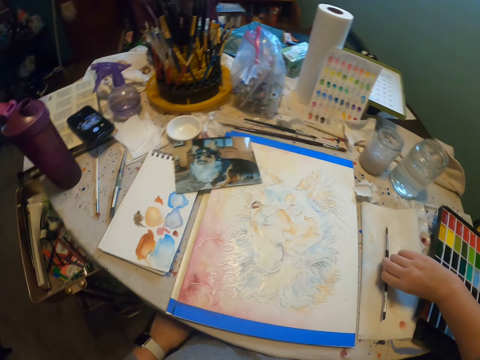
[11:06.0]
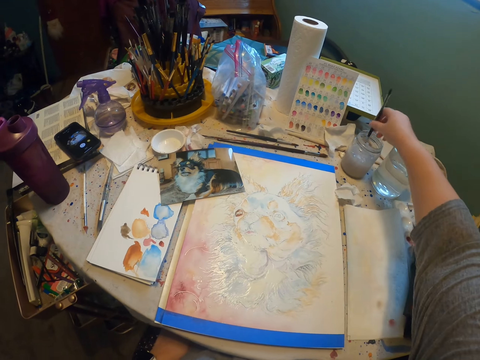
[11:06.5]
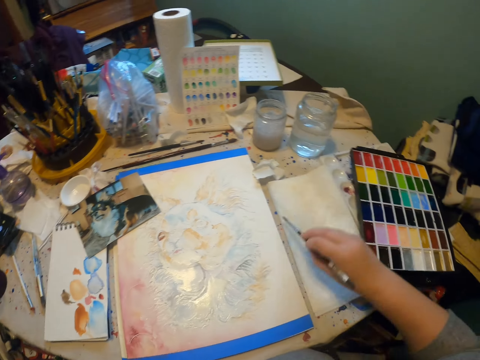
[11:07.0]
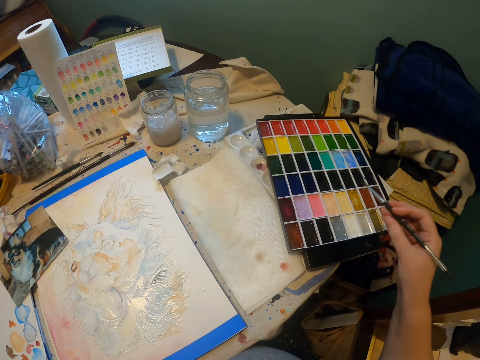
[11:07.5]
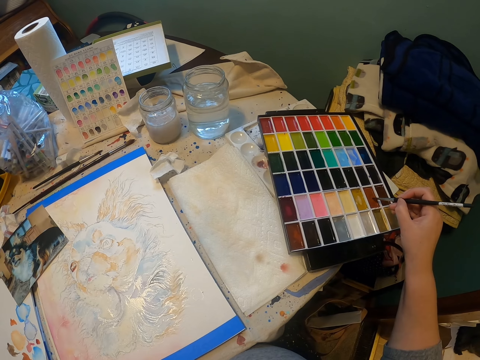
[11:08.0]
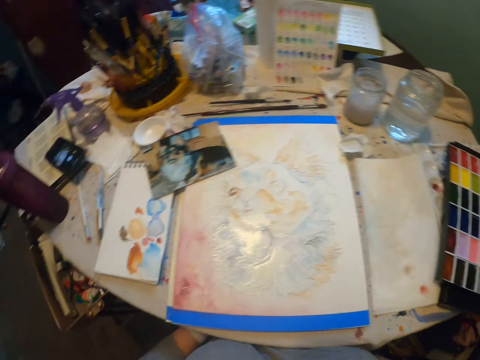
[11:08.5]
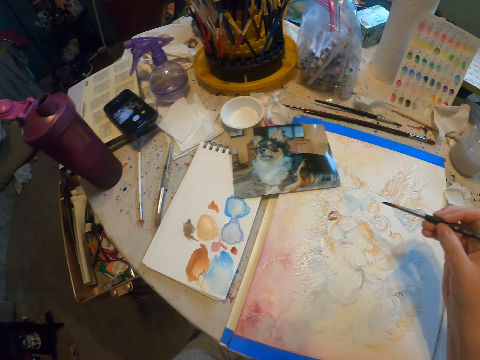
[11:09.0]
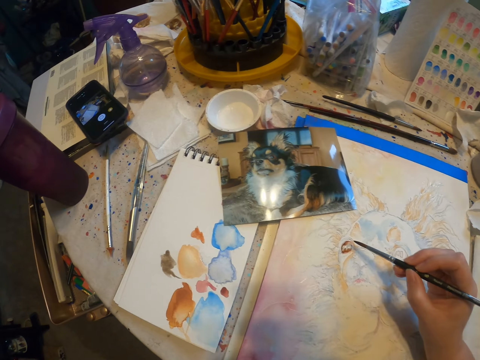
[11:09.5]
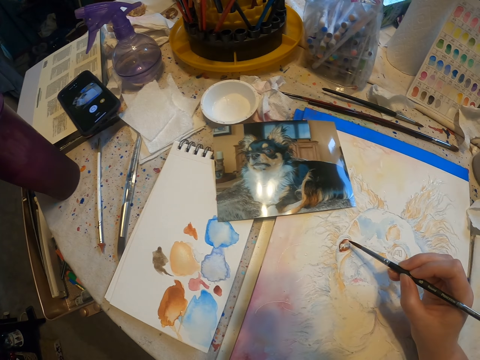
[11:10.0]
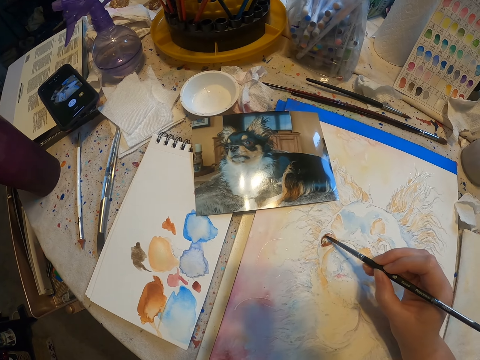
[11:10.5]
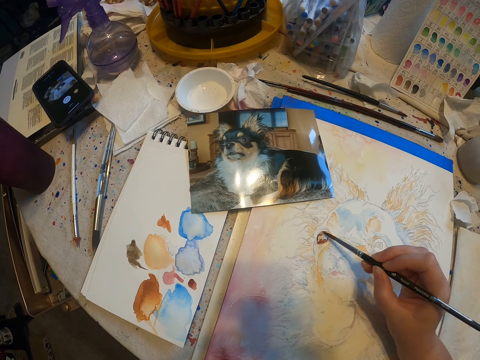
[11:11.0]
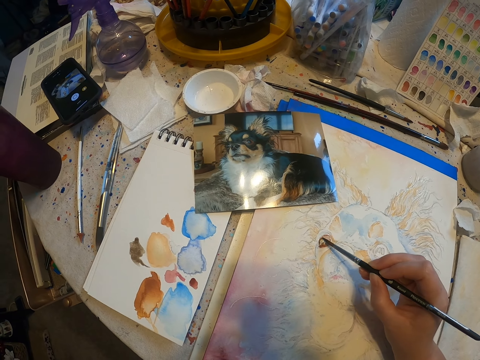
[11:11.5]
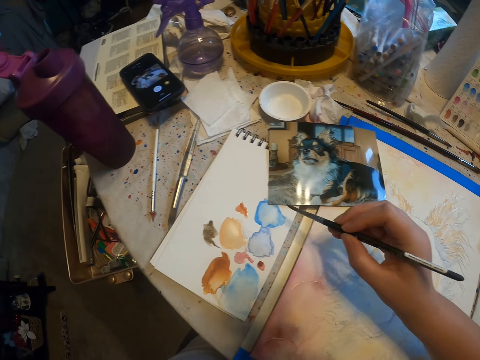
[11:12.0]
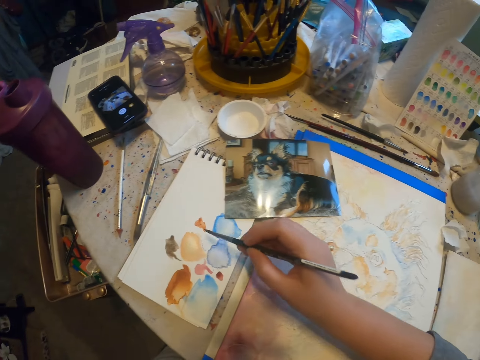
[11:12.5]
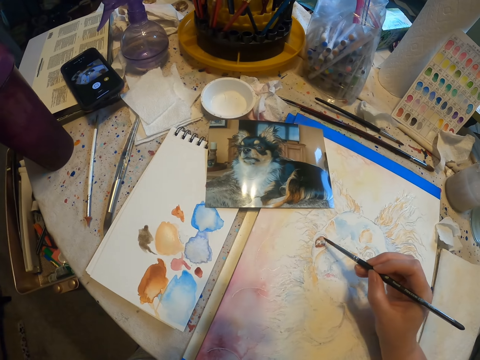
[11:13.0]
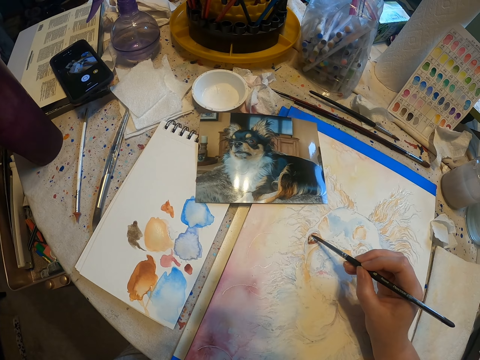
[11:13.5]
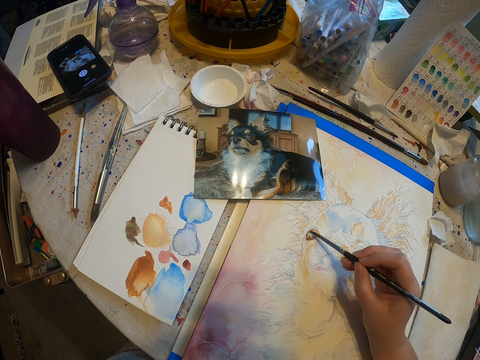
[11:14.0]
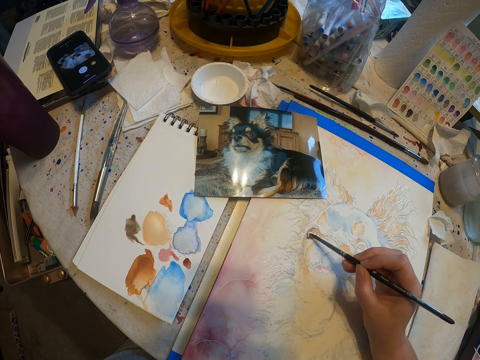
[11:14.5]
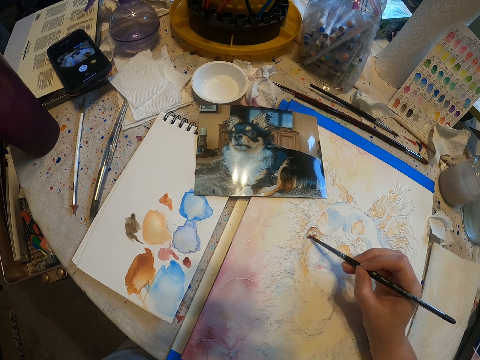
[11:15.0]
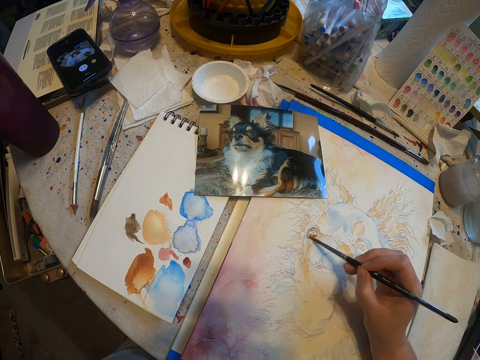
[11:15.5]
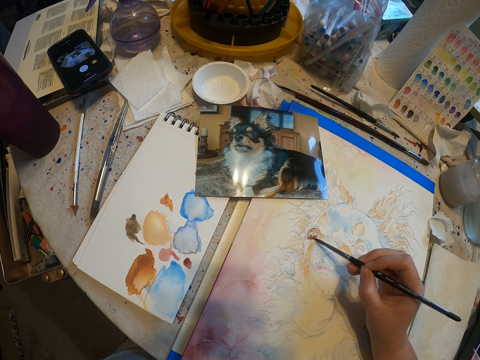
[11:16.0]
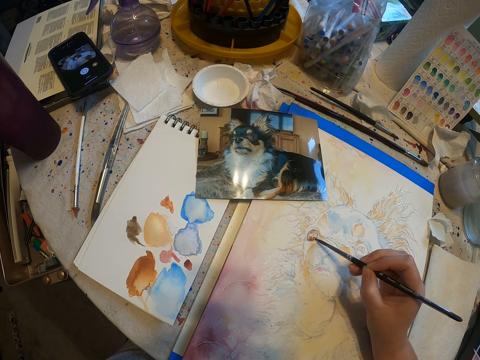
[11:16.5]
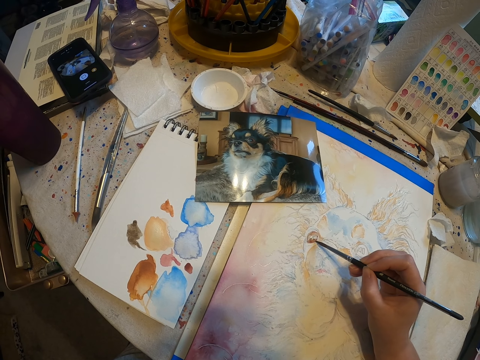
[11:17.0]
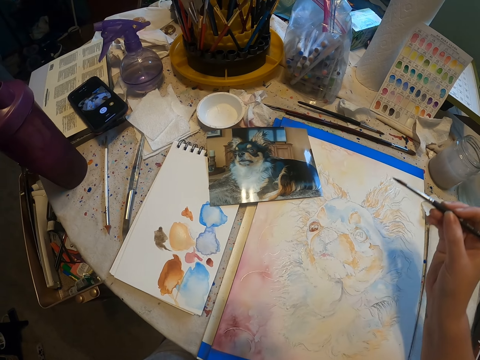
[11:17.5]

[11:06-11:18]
The camera wearer picks the paint brush. They dip the paint brush in some liquid. They wipe the paint brush on the tissue paper. They pick paint with the paint brush. They paint on a canvas. They remove excess paint on the brush on a paper. They paint on the canvas.

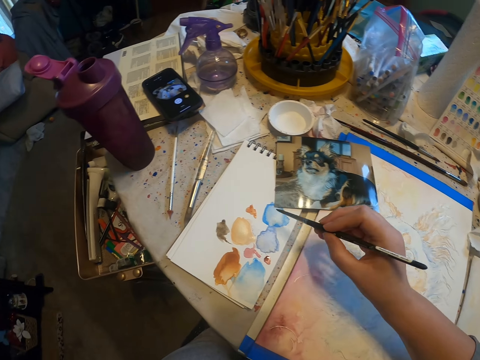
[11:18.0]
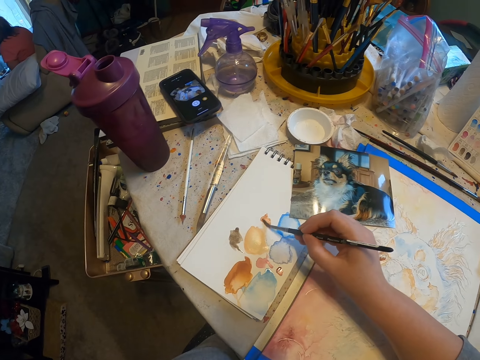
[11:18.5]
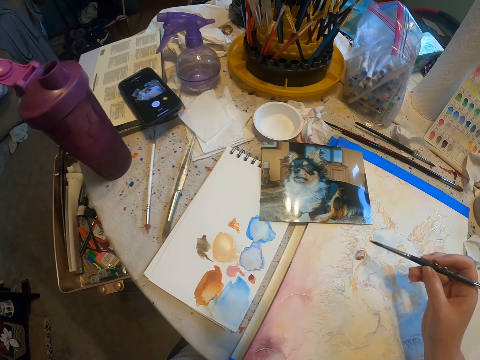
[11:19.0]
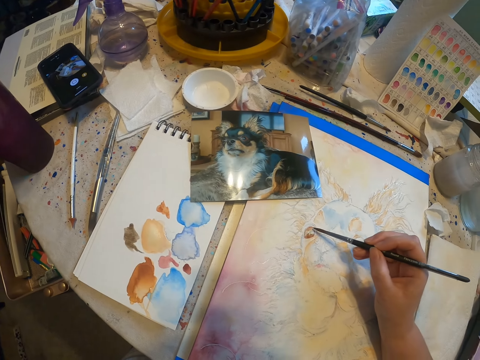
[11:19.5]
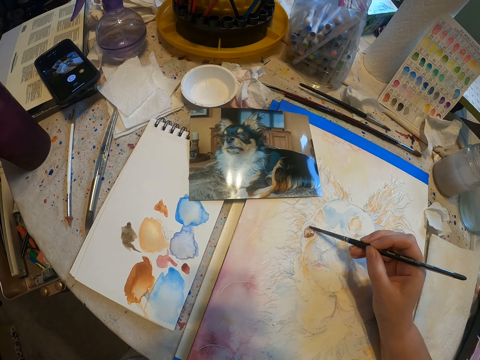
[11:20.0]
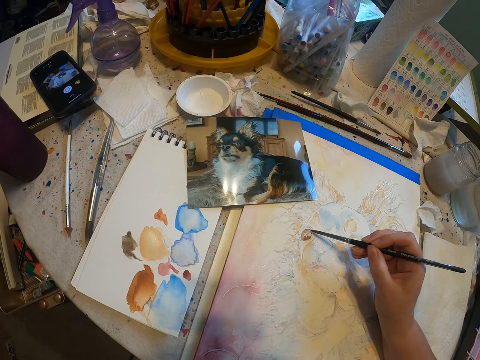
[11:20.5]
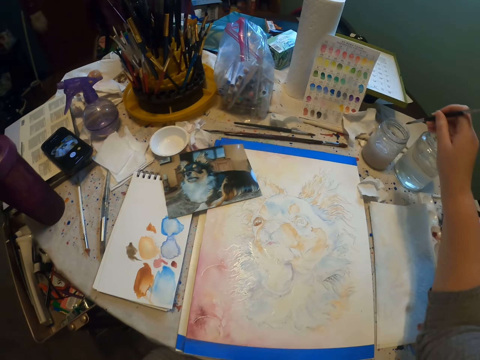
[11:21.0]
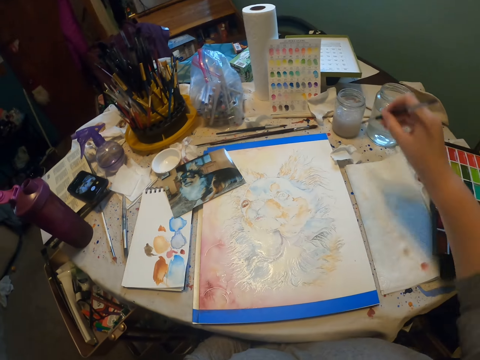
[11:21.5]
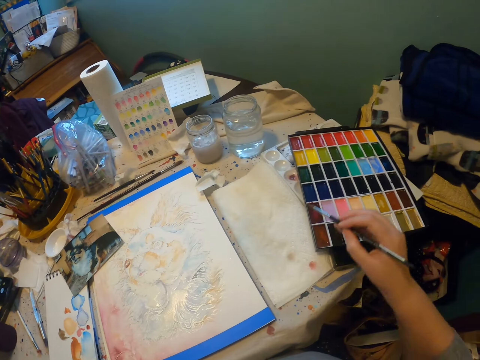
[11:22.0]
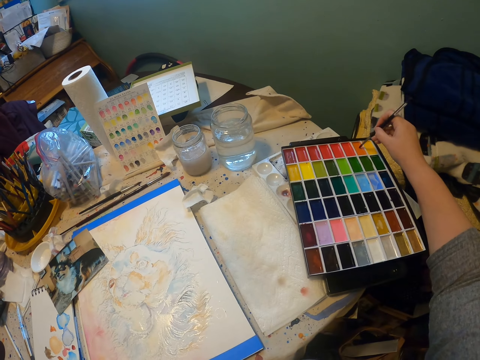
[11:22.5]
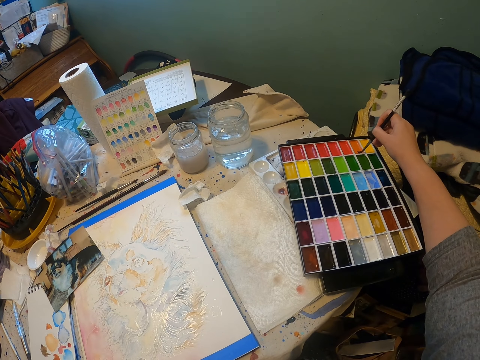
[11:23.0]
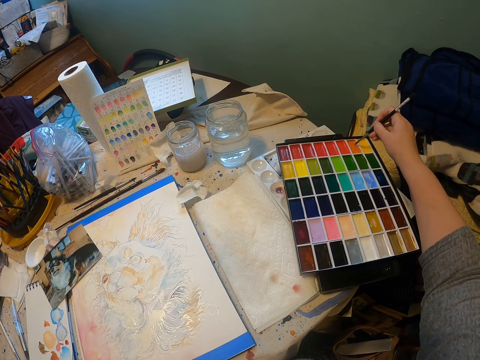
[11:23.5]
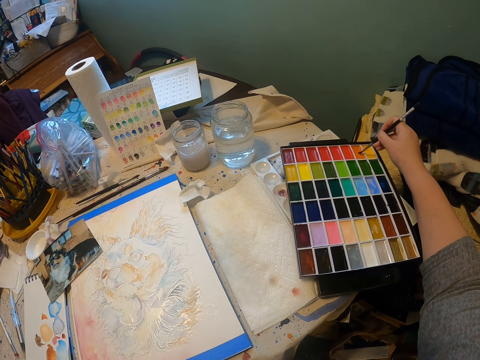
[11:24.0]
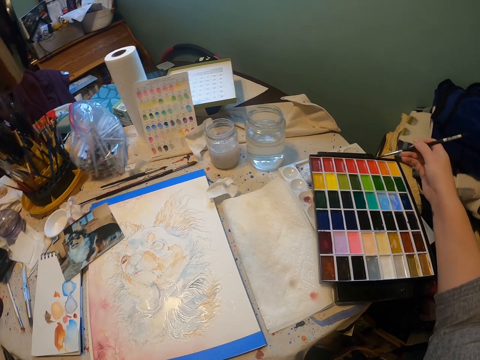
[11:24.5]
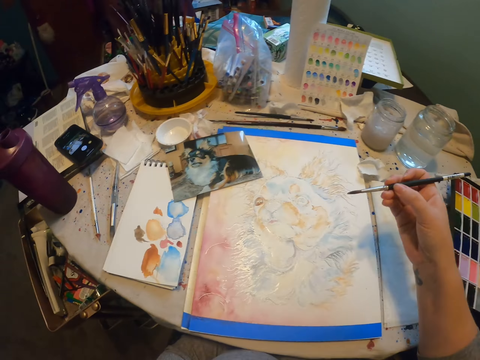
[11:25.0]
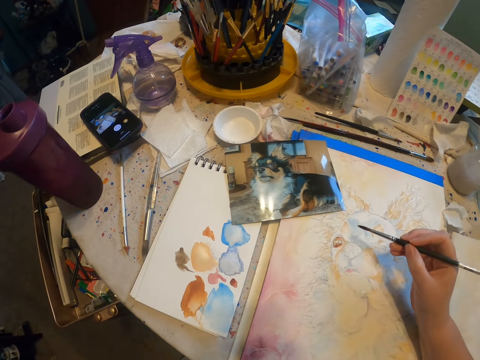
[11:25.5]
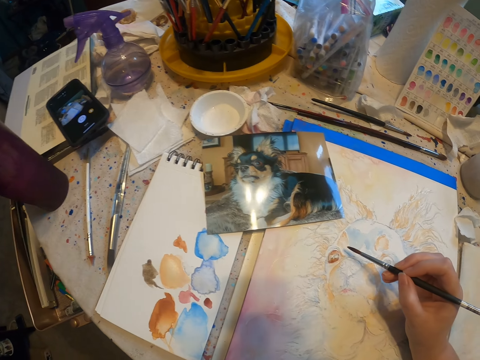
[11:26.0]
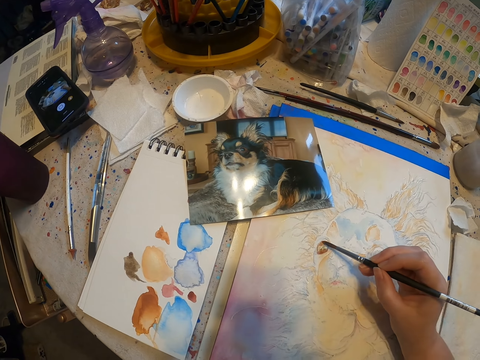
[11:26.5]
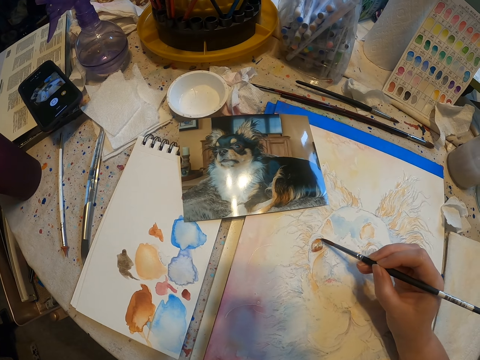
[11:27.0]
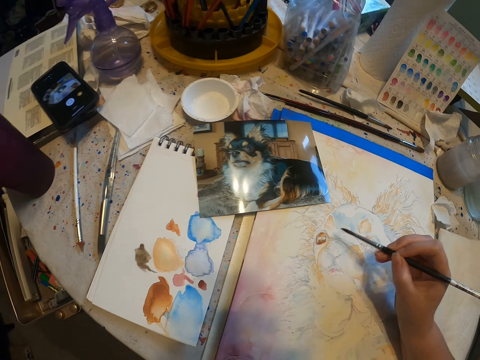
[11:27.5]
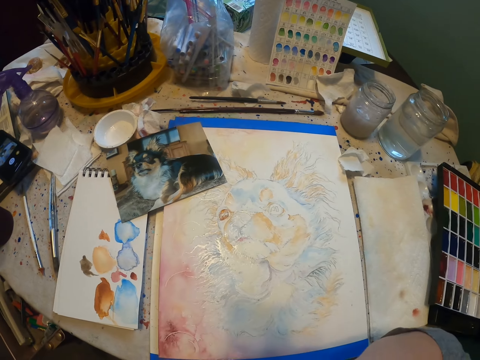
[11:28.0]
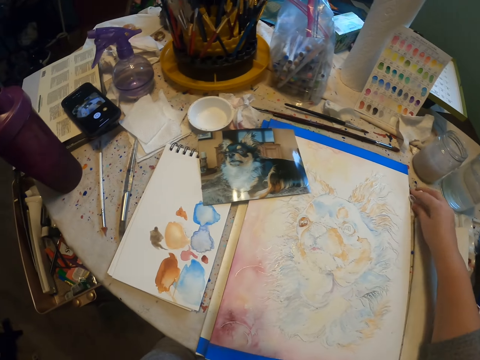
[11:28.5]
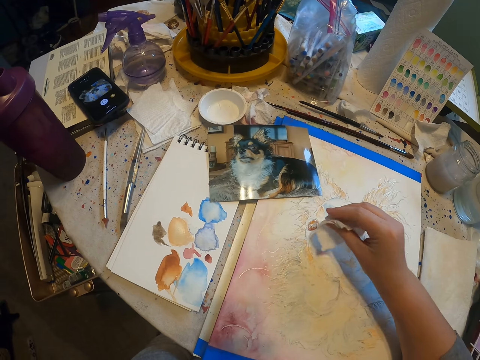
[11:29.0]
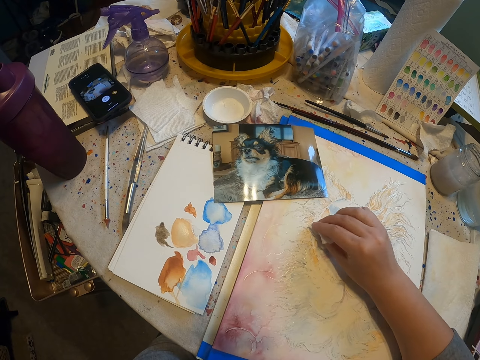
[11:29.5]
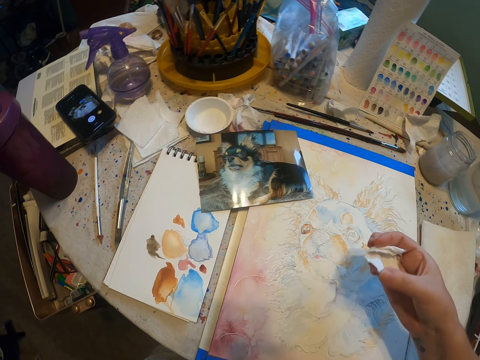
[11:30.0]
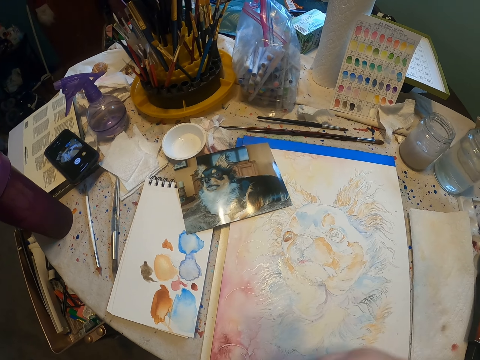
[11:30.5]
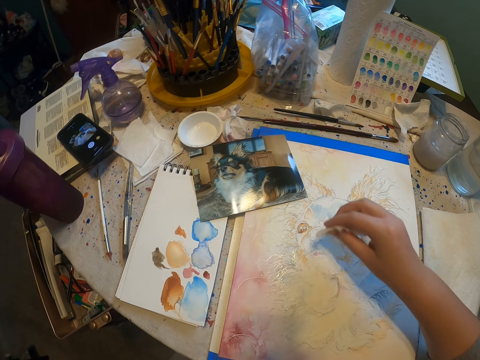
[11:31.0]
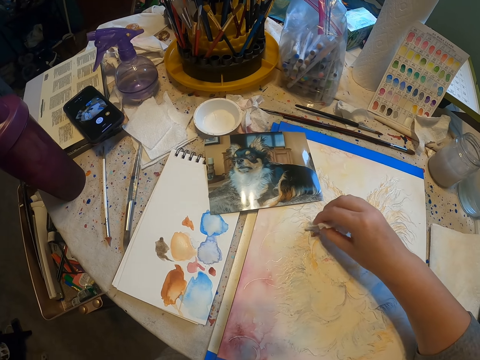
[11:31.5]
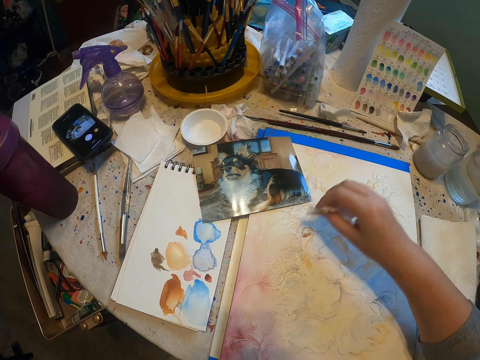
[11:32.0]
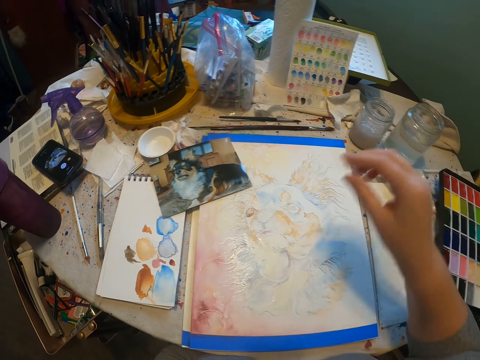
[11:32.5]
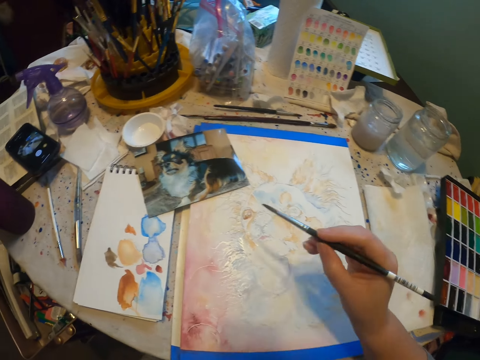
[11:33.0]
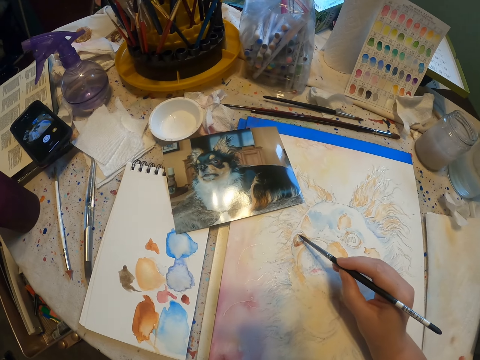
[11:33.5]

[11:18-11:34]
The camera wearer wipes the paint brush on a paper. She paints on a canvas. She dips the paint brush in some liquid. She wipes the paint brush on the tissue paper. She picks paint with the paint brush. She paints on the canvas. She shifts the paint brush to her left hand. She picks a piece of tissue paper. She wipes paint on the painting. She puts the tissue paper on the table. She shifts the paint brush to her right hand.
